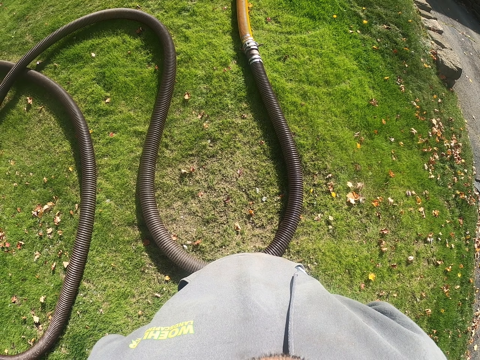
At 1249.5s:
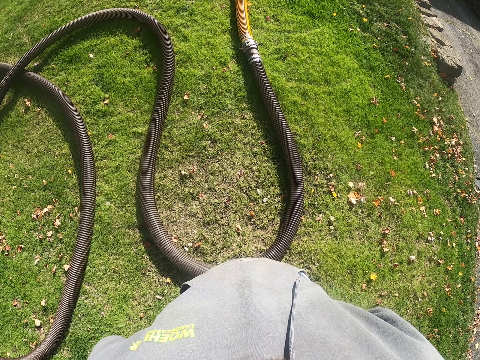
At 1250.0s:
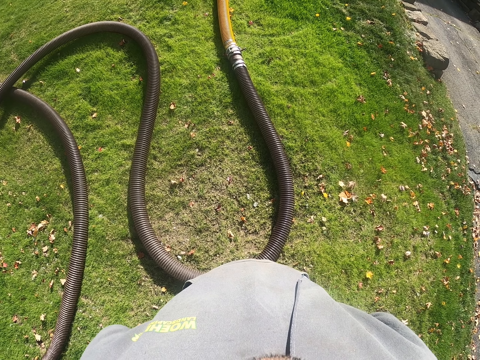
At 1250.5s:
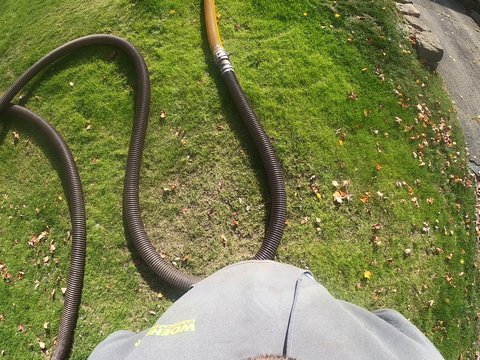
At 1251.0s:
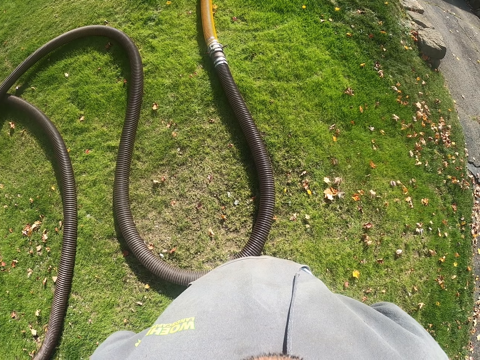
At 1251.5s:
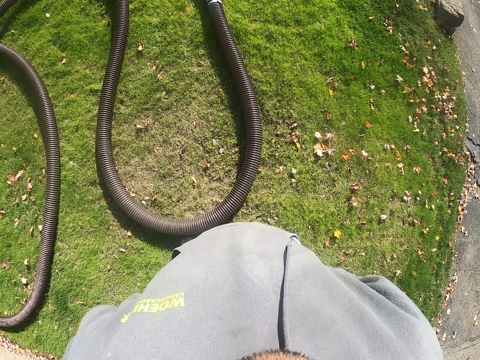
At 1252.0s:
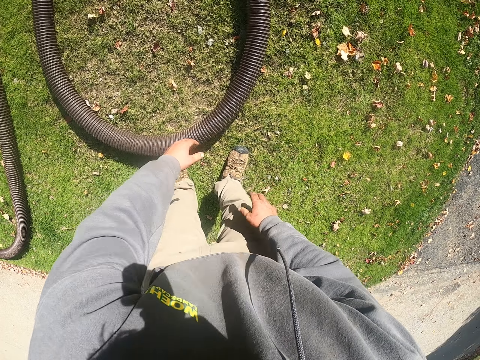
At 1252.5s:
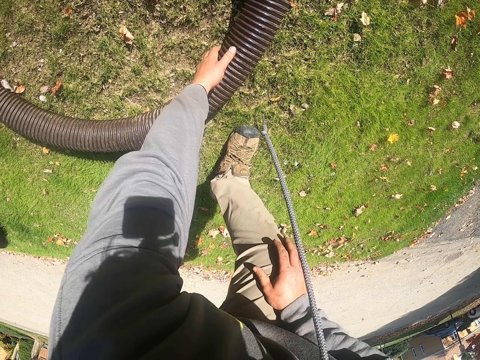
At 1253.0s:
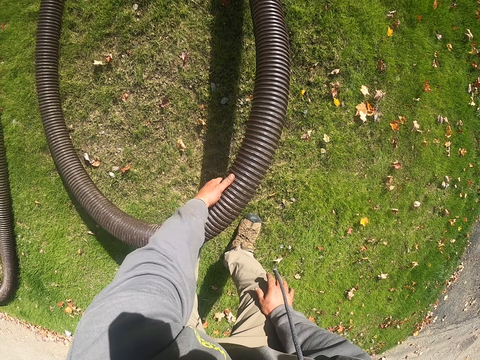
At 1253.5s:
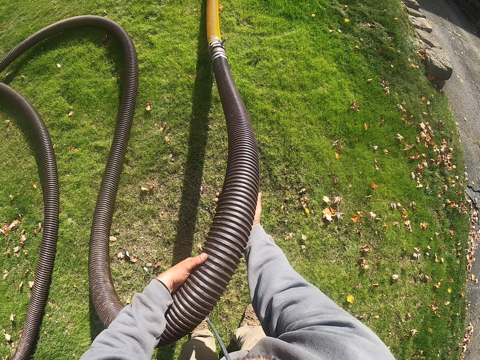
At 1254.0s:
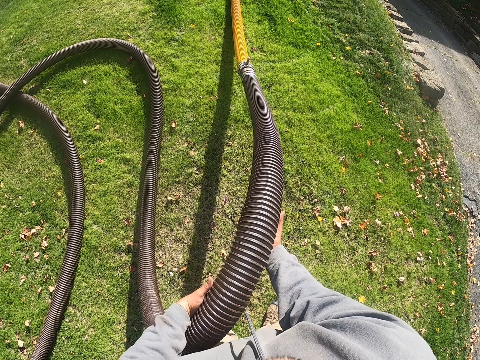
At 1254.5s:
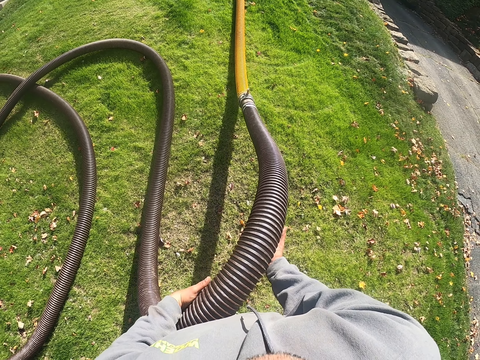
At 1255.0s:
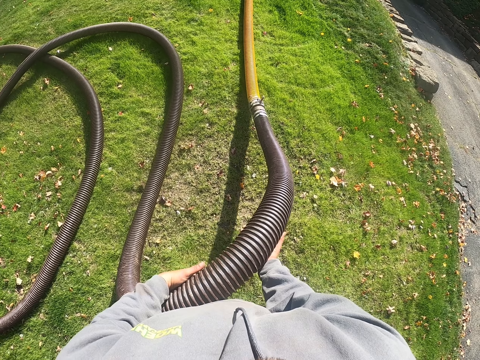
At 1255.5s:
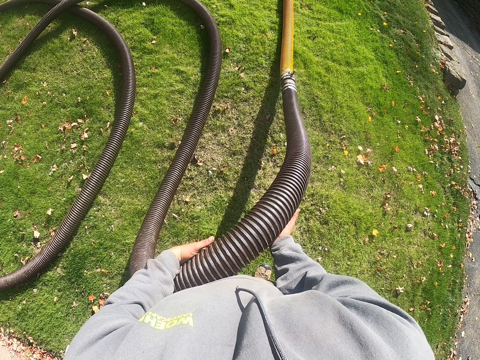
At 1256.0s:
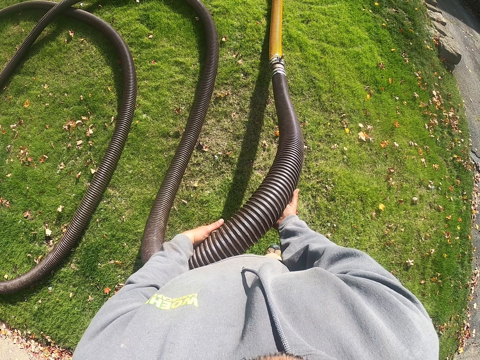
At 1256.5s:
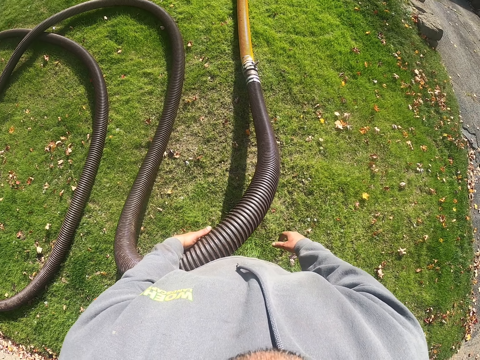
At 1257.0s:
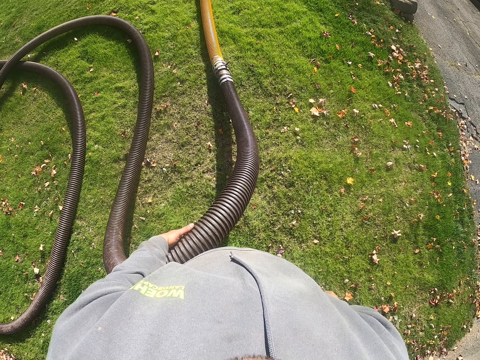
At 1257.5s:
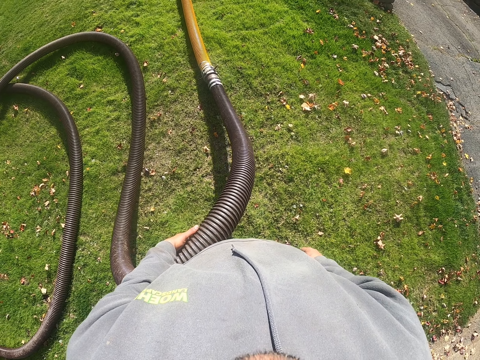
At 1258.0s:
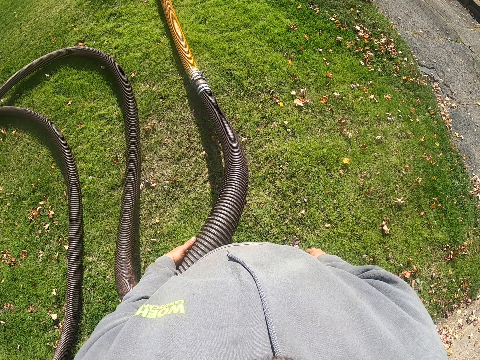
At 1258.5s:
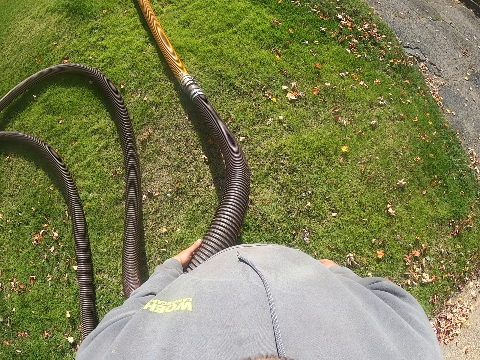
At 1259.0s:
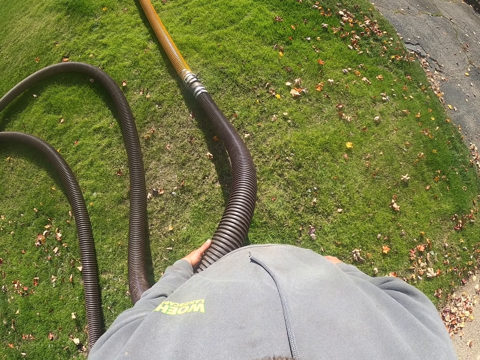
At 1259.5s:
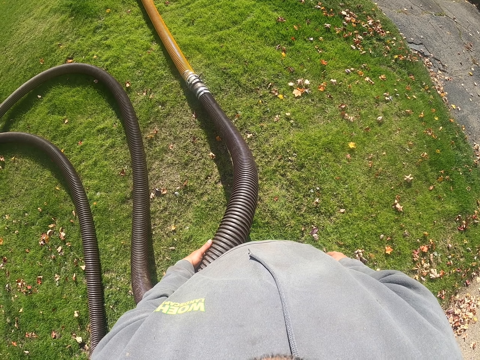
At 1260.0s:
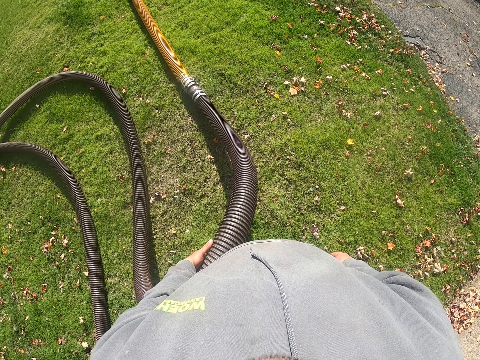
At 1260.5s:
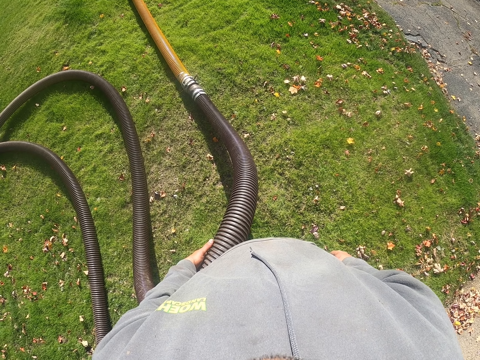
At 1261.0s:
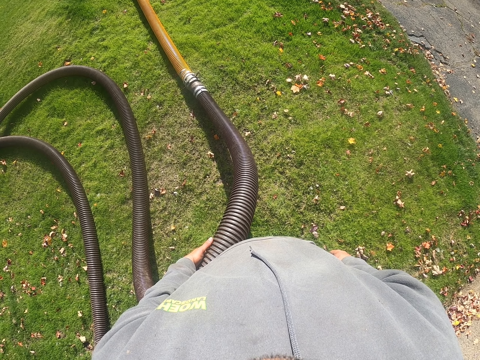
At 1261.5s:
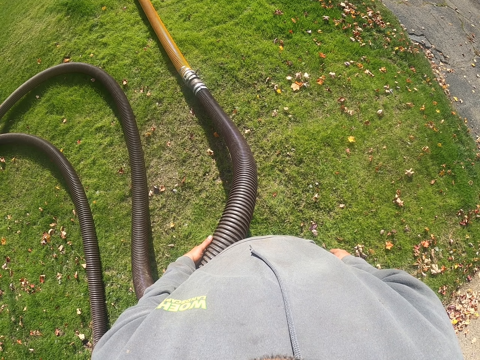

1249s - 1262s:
The camera wearer picks up the pipe. They hold the pipe with the left hand and pull the pipe.

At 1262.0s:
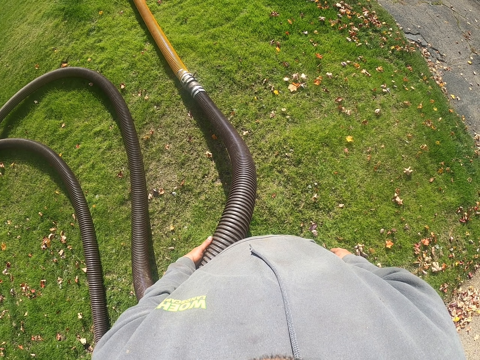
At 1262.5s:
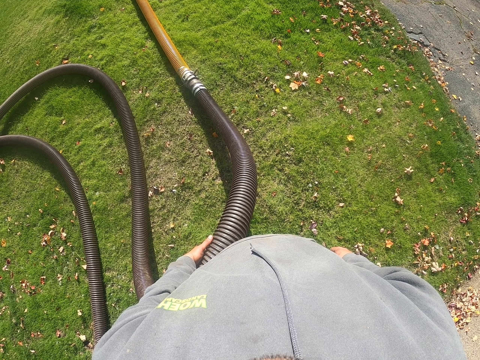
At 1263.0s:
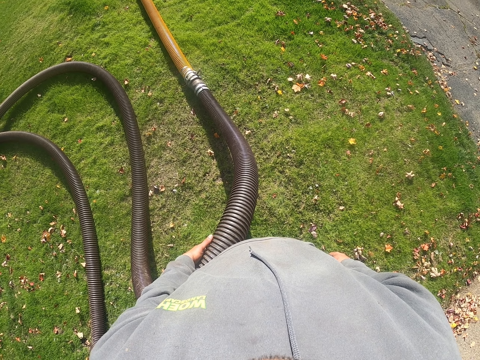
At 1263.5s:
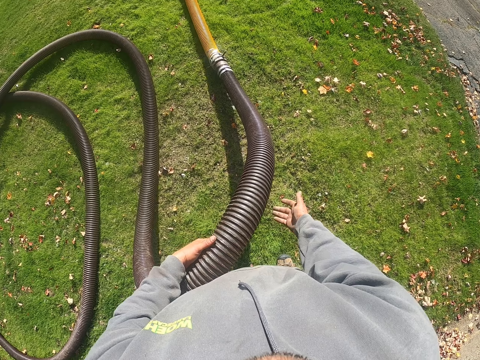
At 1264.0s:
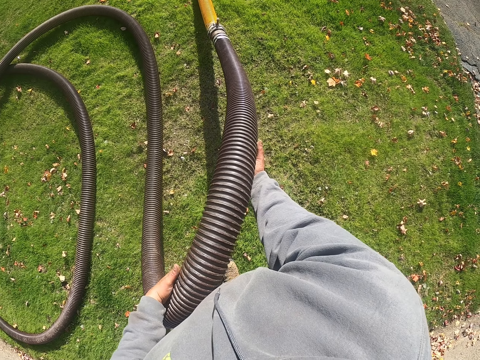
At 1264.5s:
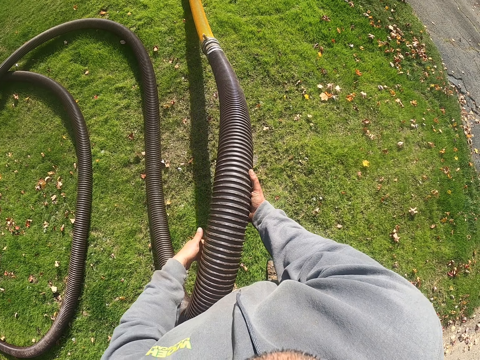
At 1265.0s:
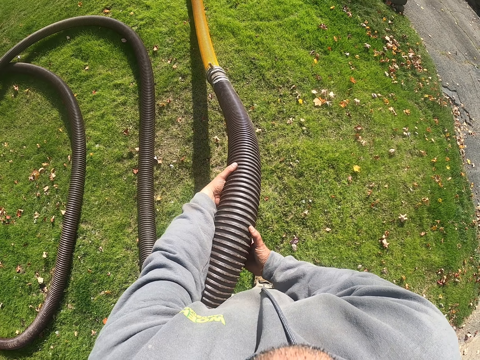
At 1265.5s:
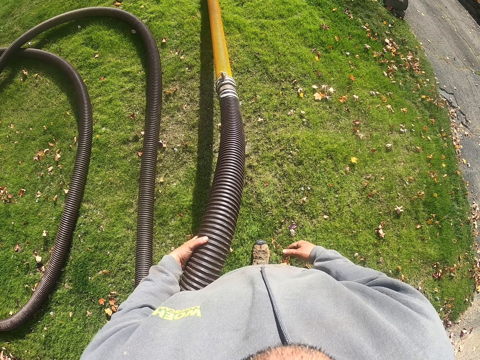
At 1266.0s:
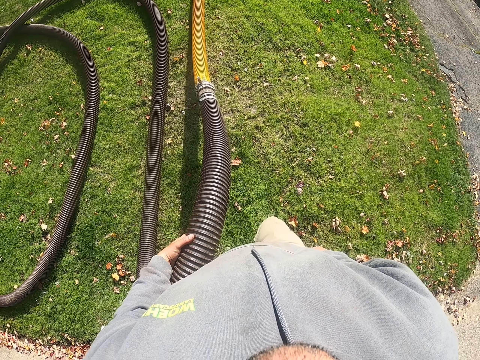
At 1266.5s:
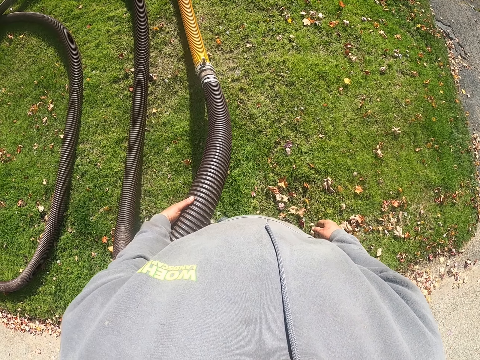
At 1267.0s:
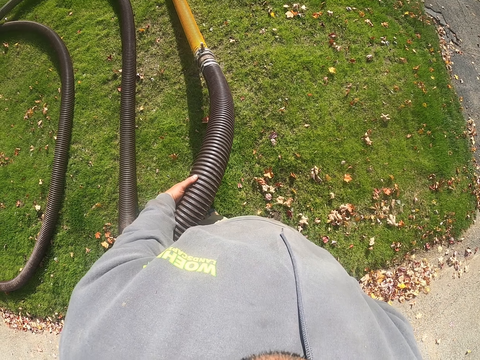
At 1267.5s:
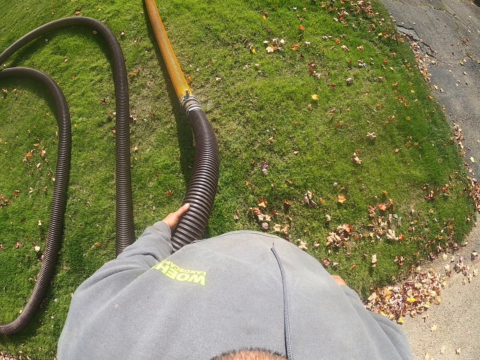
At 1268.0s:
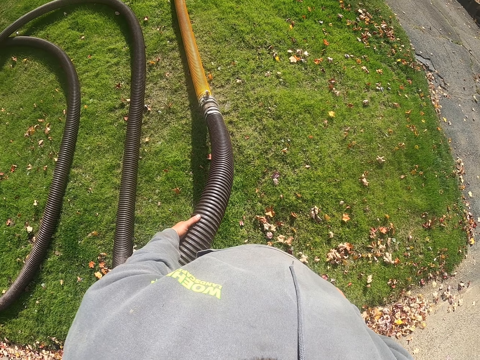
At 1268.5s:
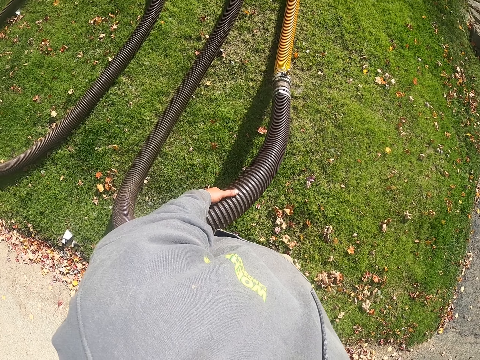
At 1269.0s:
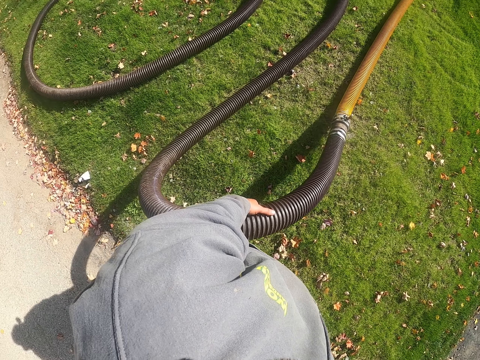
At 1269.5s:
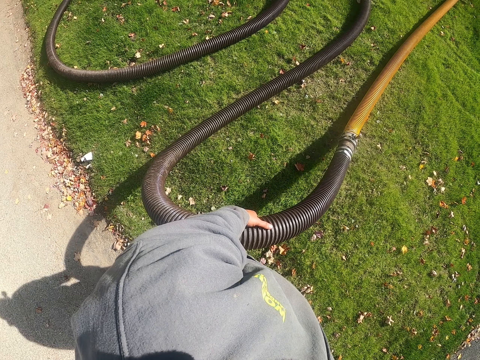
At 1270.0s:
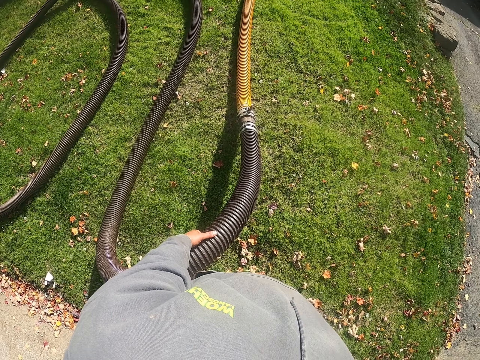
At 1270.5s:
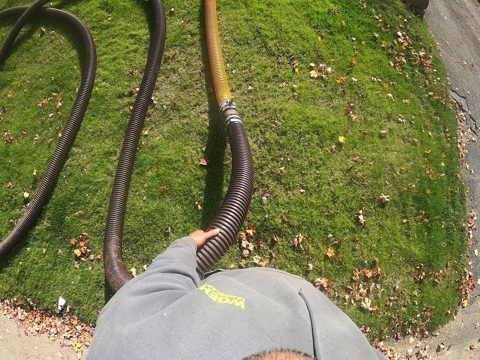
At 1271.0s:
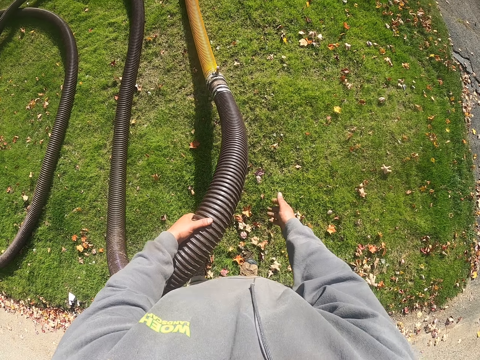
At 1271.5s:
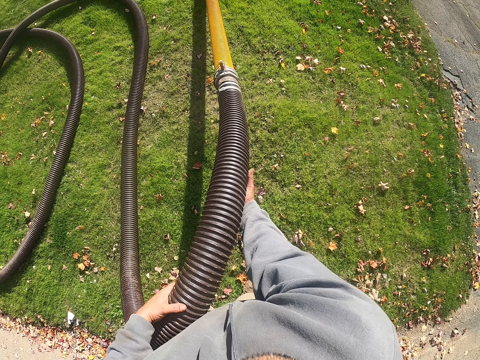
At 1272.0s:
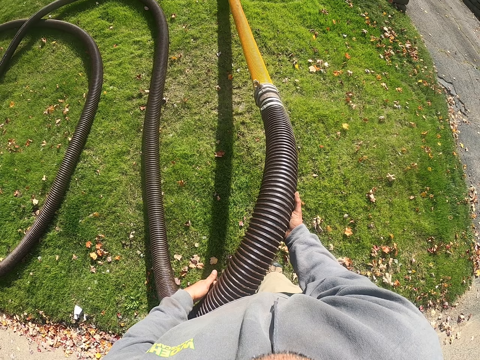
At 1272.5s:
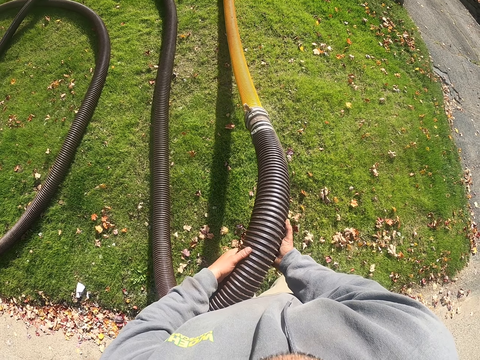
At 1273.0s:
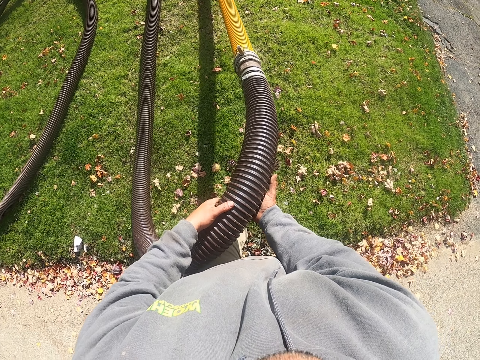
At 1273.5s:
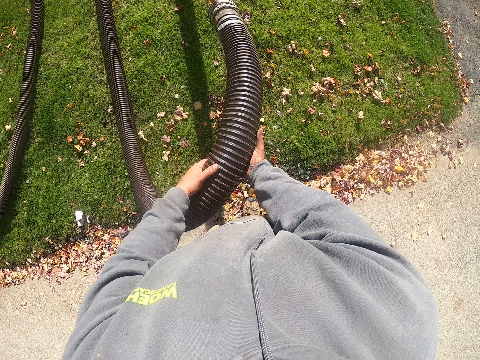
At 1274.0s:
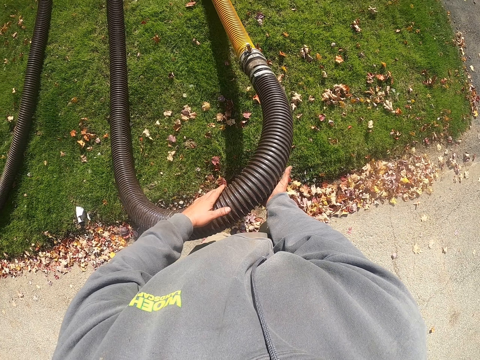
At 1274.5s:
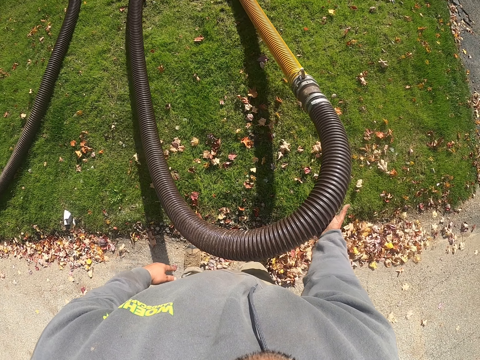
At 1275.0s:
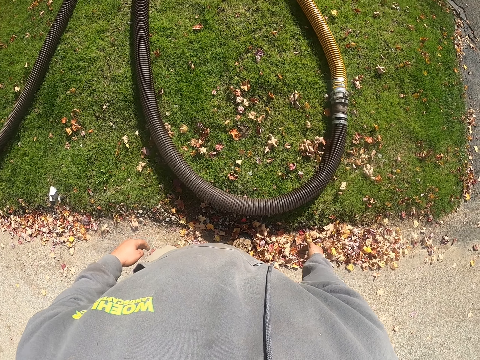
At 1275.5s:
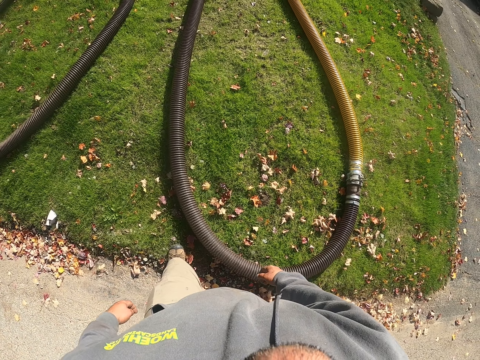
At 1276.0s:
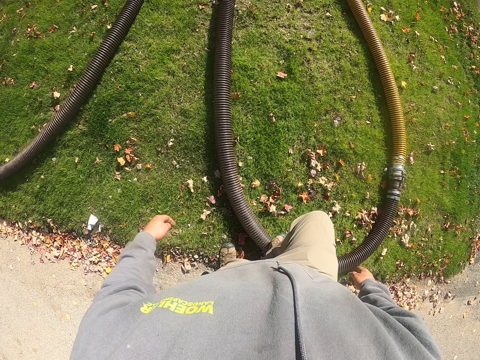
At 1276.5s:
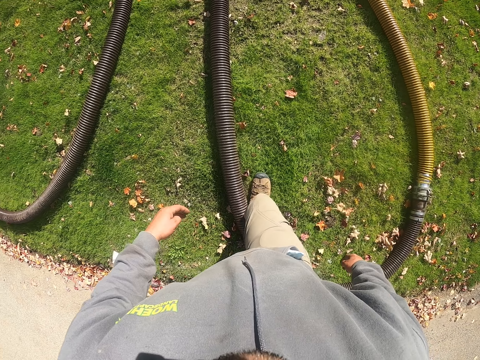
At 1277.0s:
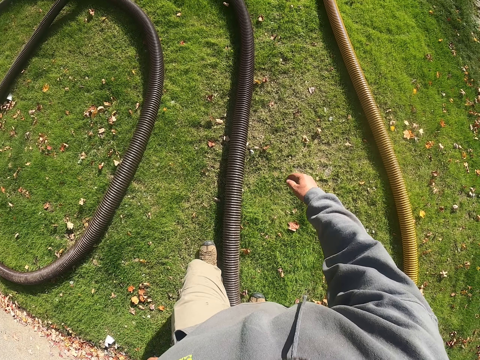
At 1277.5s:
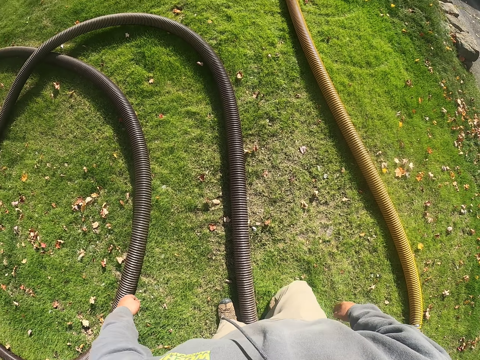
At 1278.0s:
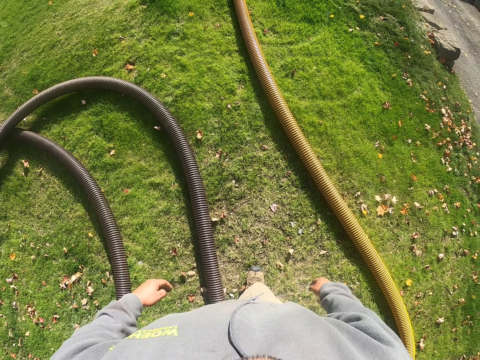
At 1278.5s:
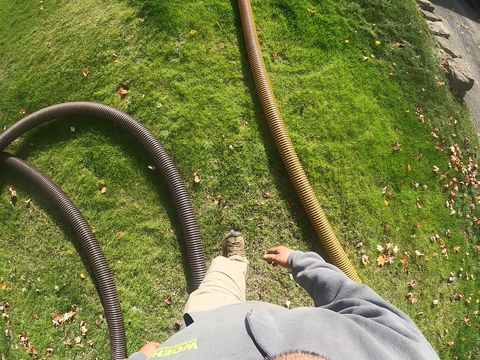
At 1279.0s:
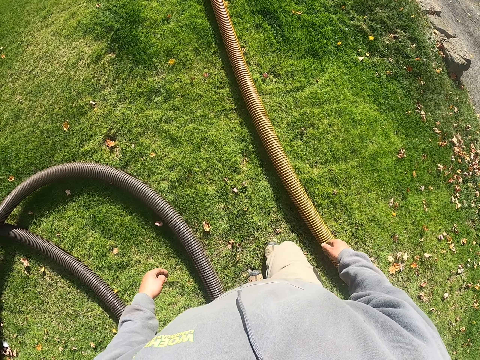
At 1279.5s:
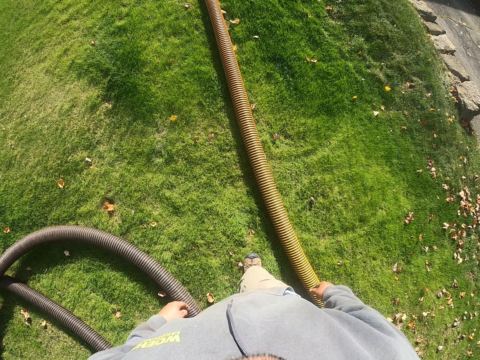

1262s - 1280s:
The camera wearer holds the plastic pipe with both hands. They drop the plastic pipe. They walk around the compound.
